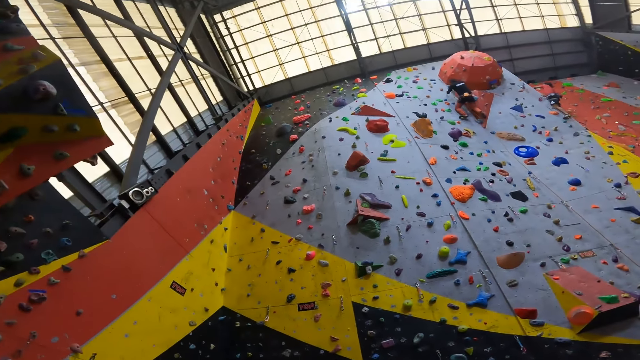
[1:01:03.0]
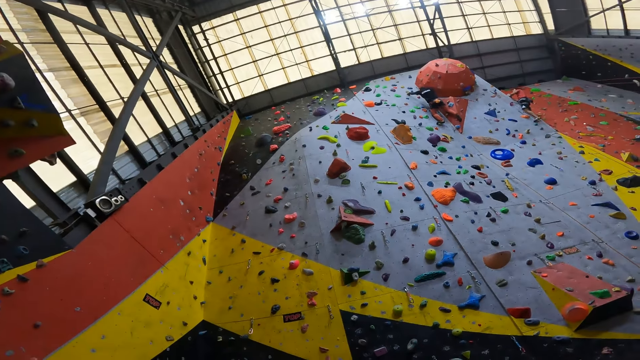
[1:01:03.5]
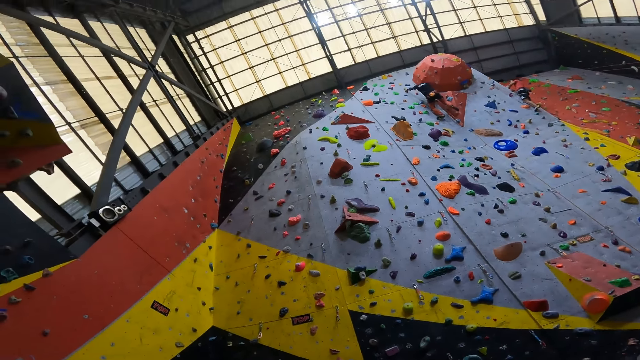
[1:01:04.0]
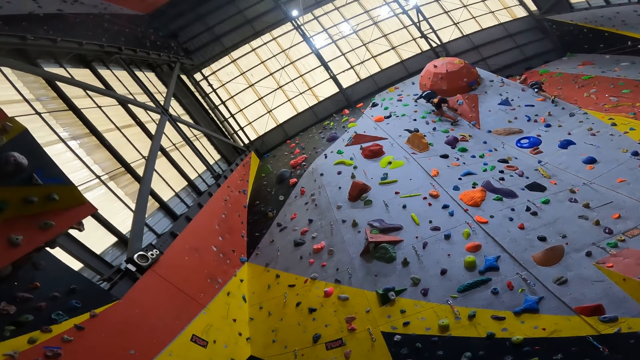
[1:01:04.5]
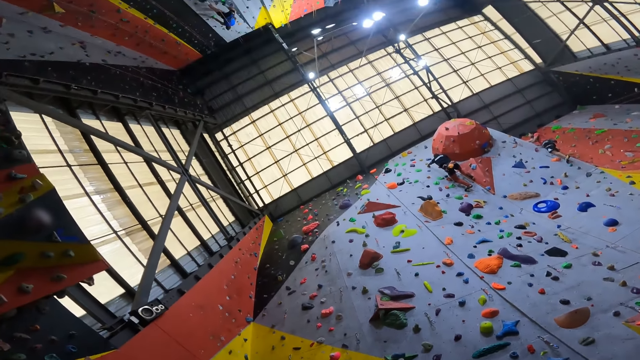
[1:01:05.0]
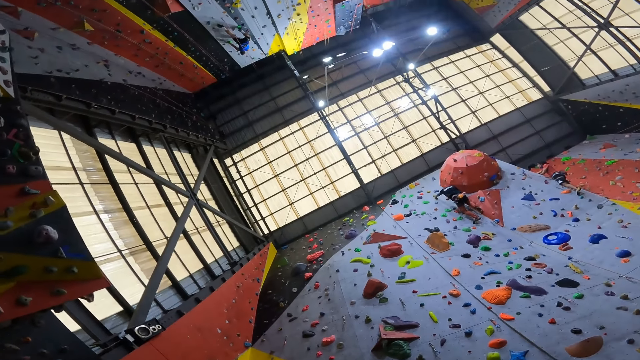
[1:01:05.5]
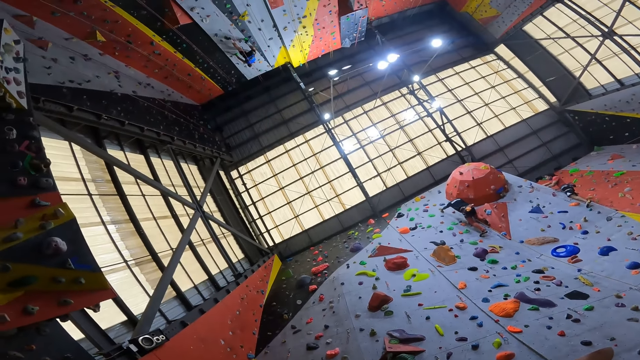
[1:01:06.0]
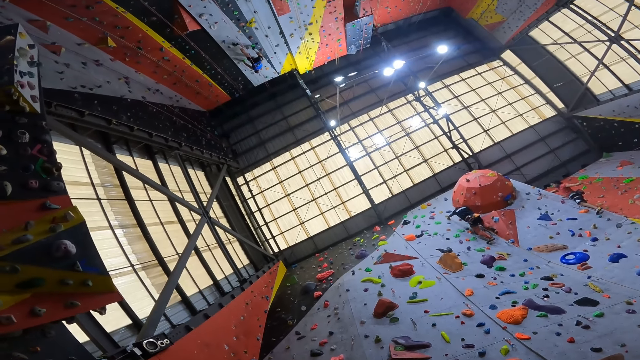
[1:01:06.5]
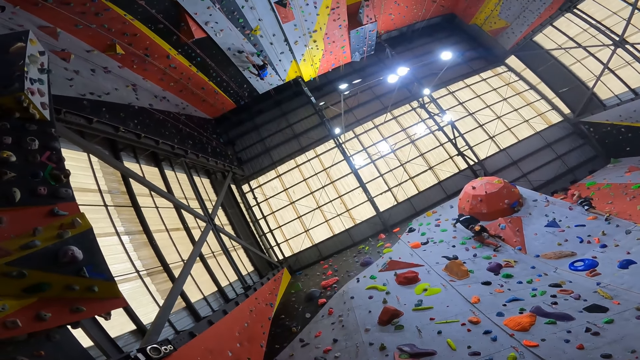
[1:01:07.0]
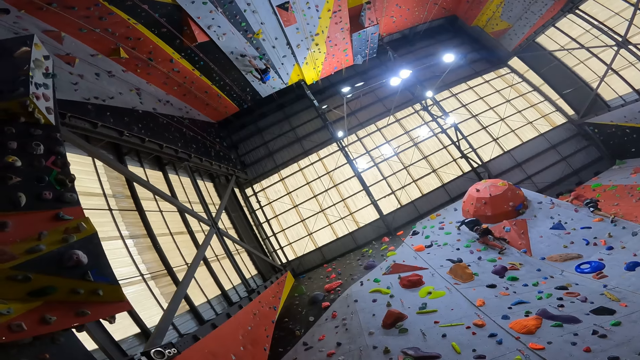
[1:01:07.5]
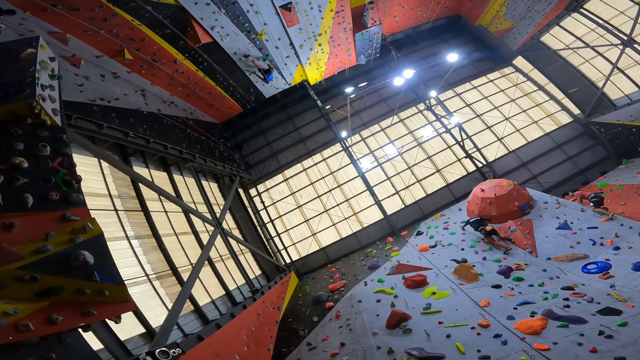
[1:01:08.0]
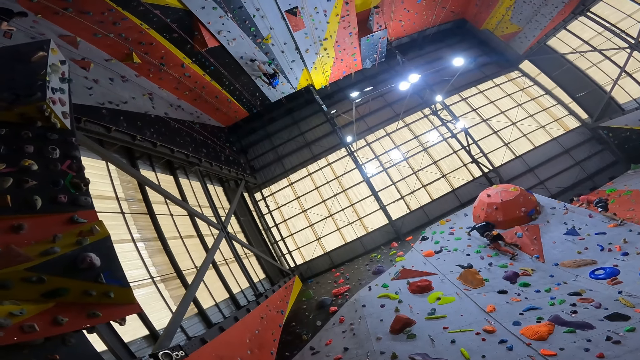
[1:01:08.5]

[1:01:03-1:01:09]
The camera wearer looks around in a bouldering room.

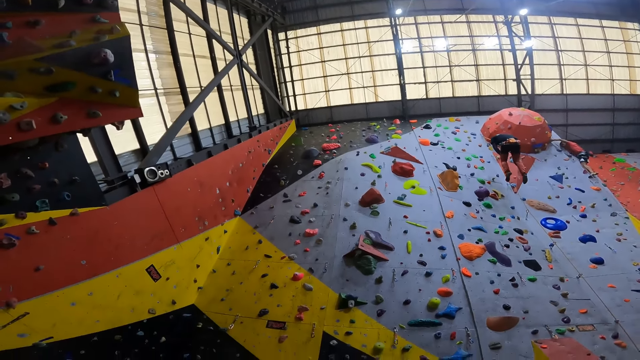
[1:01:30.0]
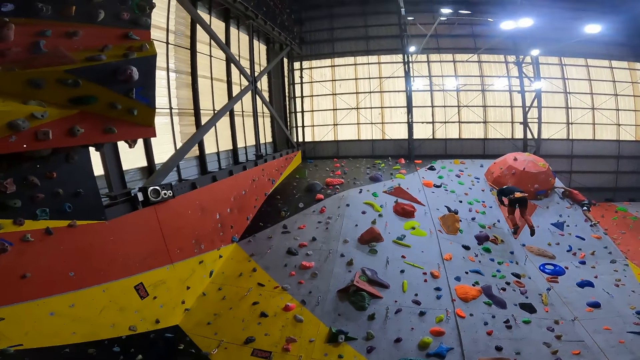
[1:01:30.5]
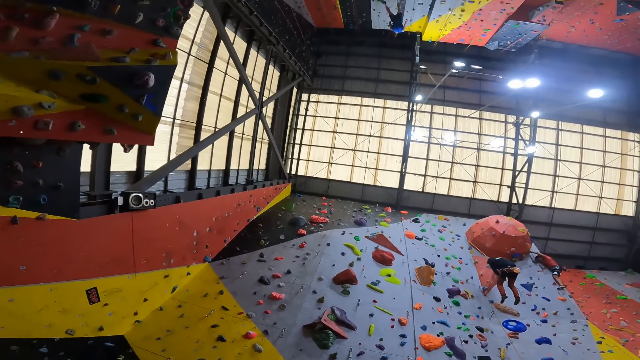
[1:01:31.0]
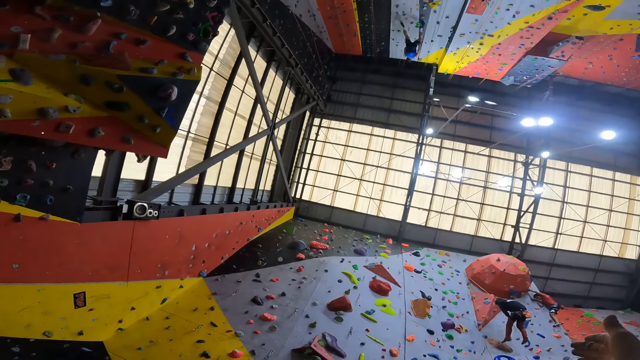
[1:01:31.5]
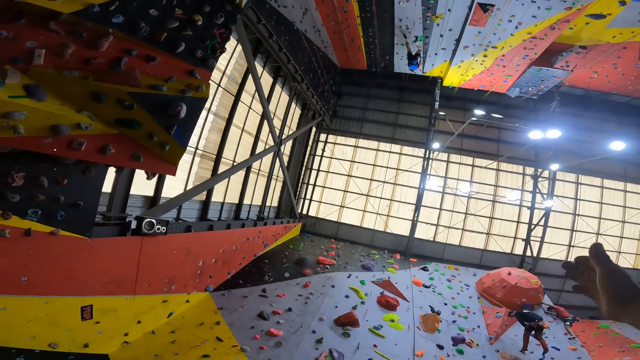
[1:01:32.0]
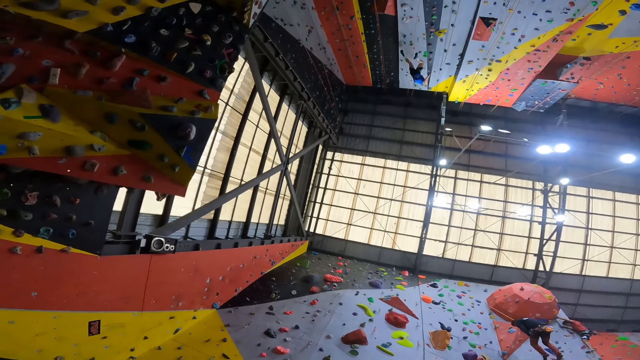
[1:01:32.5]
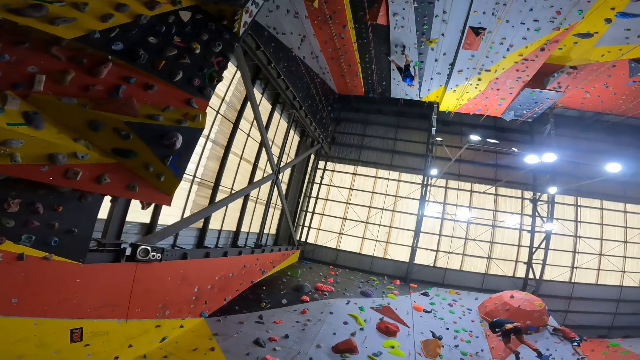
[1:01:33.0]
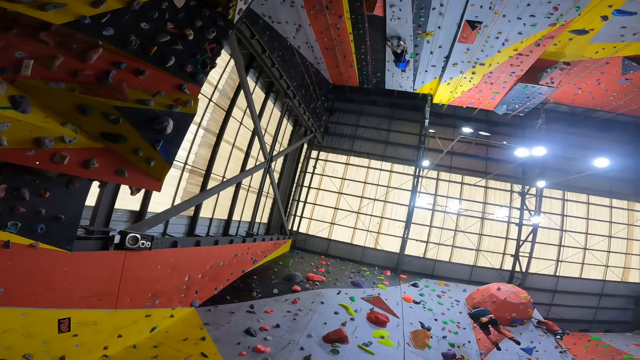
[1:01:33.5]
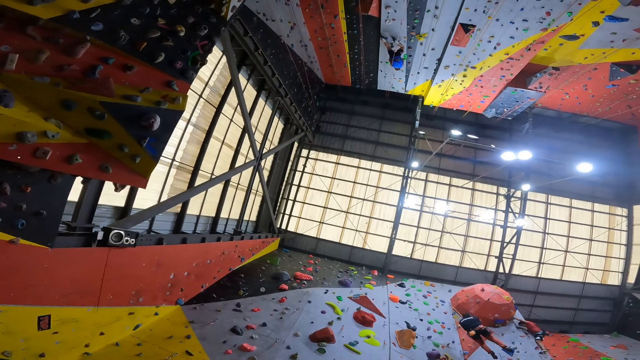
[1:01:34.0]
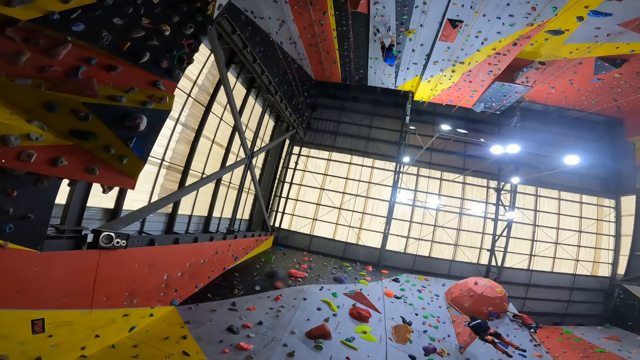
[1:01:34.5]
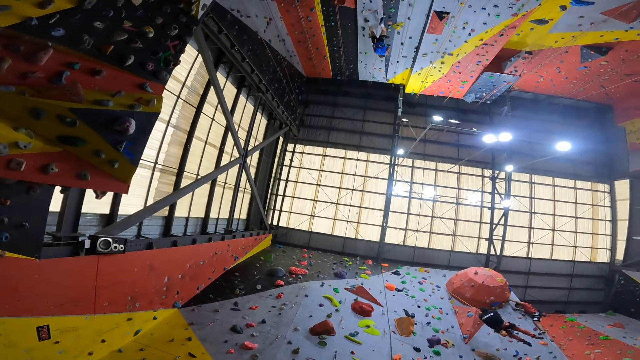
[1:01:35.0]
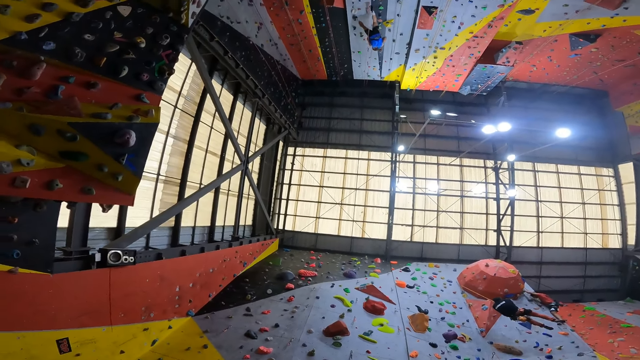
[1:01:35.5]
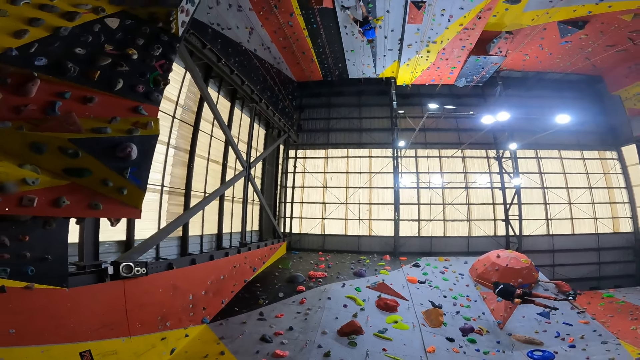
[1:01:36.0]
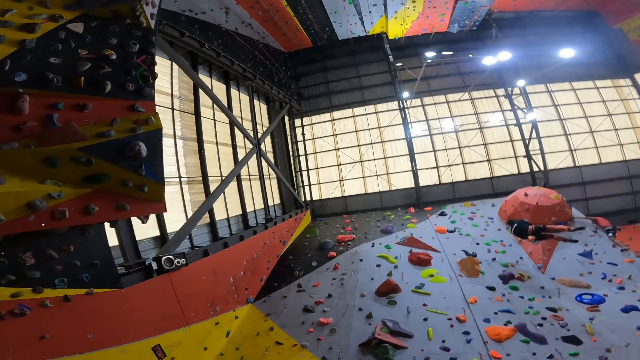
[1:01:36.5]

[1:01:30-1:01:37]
The camera wearer gestures with a hand.

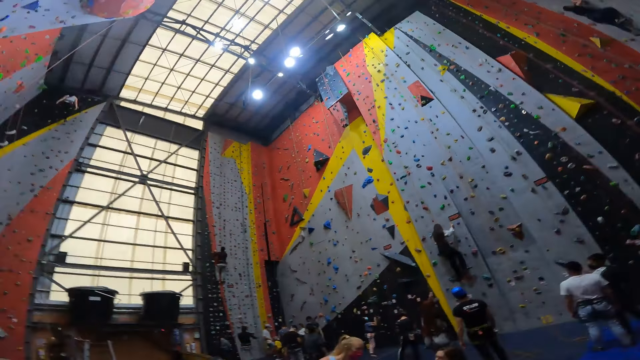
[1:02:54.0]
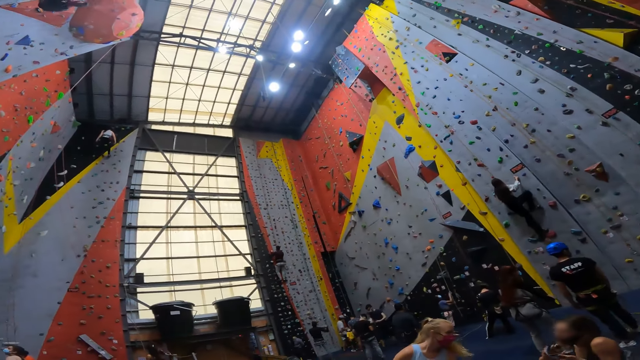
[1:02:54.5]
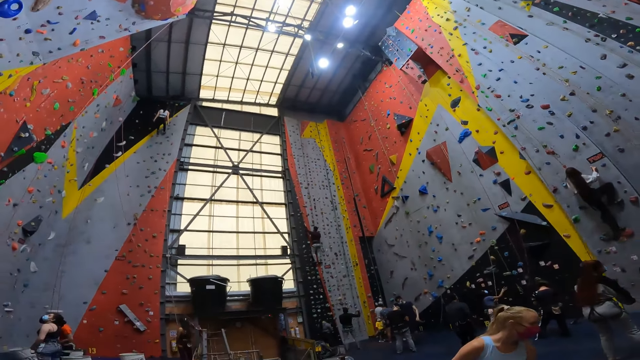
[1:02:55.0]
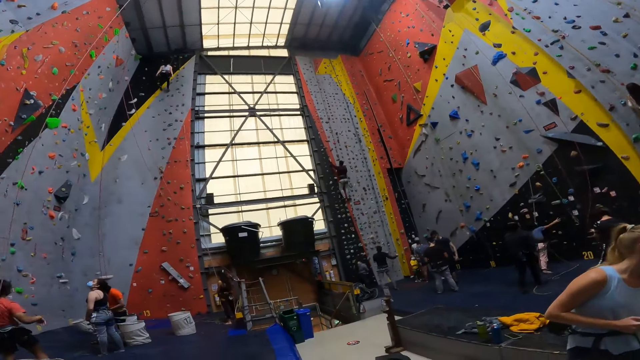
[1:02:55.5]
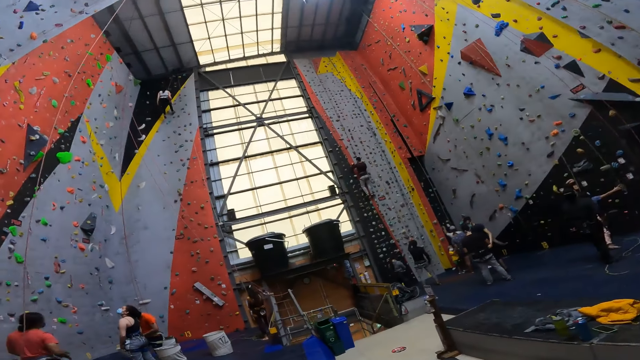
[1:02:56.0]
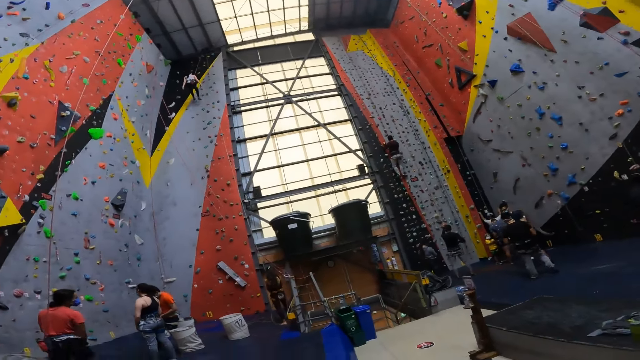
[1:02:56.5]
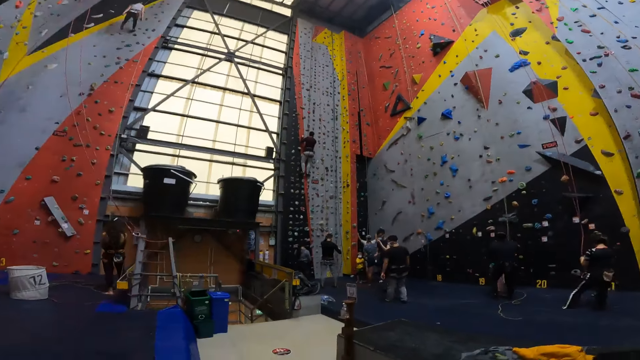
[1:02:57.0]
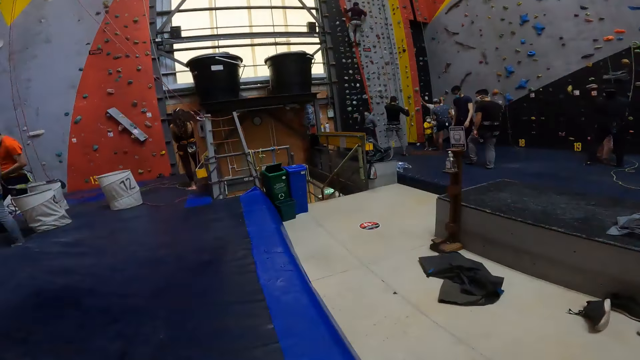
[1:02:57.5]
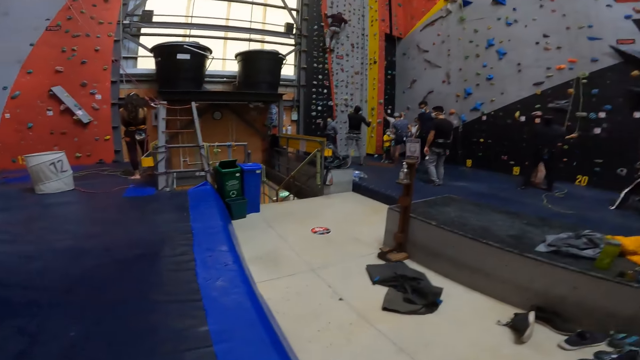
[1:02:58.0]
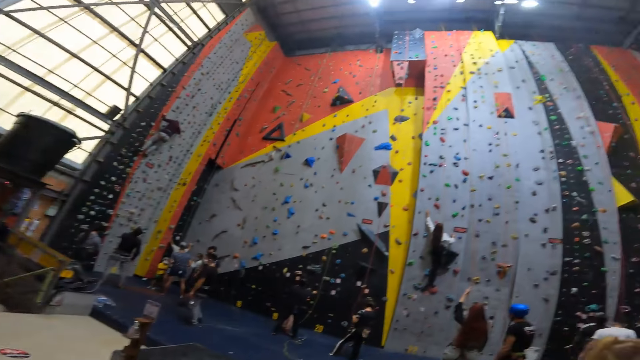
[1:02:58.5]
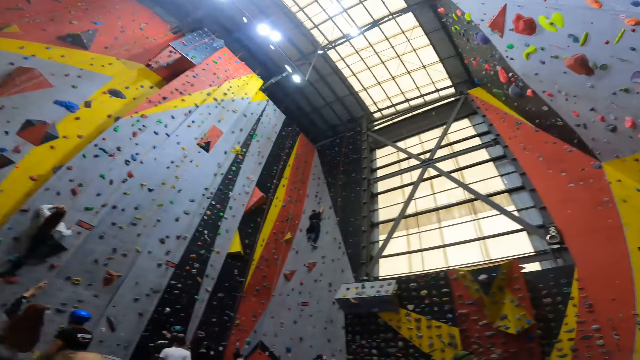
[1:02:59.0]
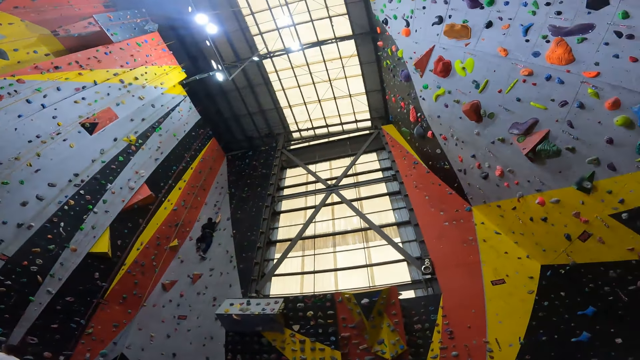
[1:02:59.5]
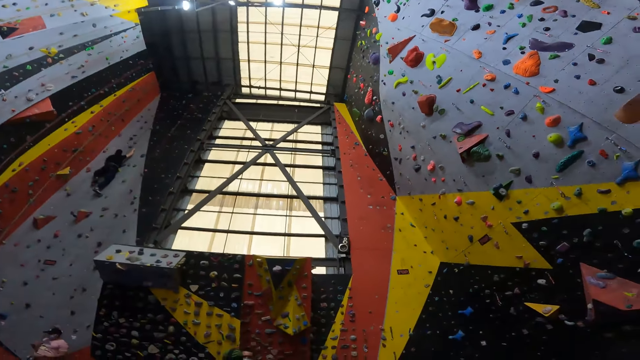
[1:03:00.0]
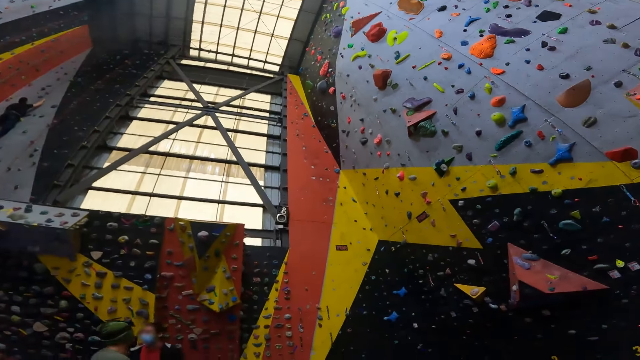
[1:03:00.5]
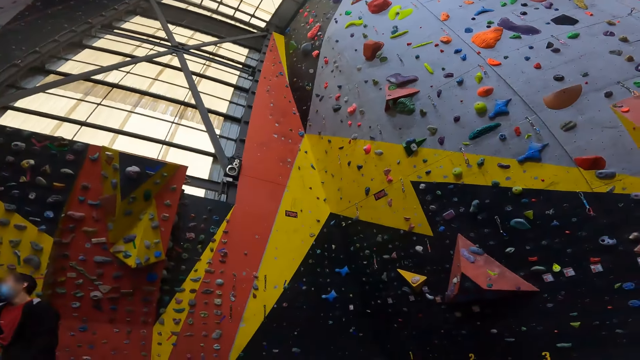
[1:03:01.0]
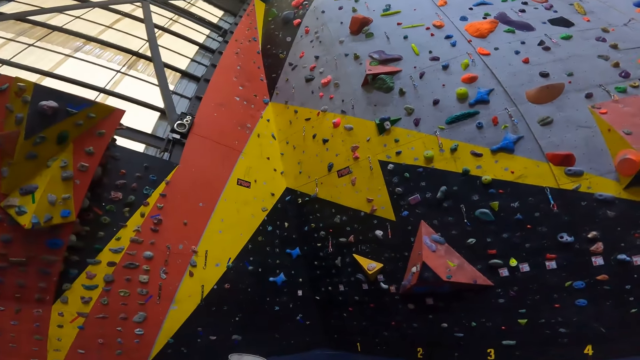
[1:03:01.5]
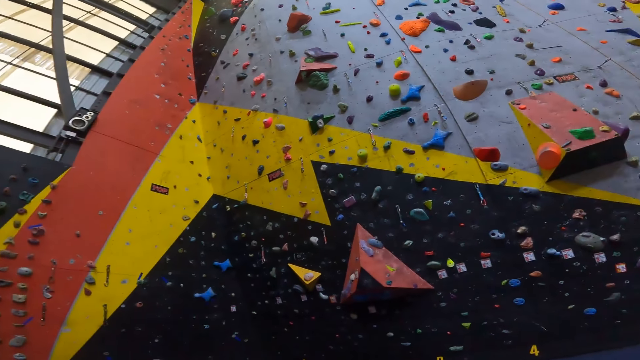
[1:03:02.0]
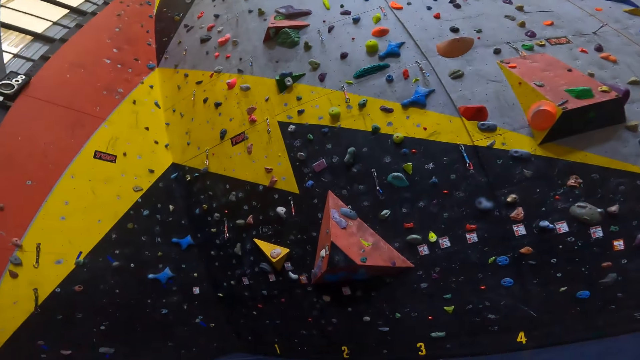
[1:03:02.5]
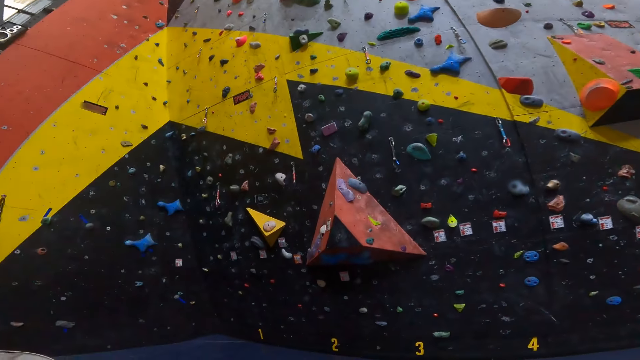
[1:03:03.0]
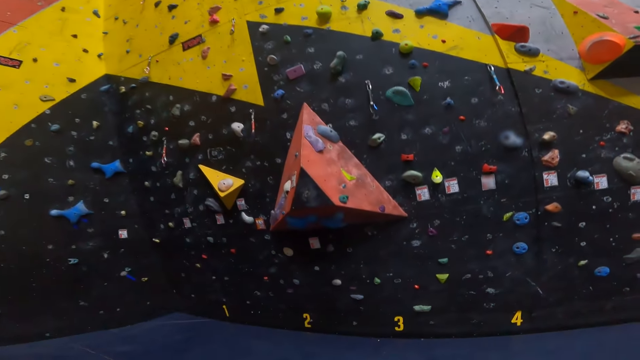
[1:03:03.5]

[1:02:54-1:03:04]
The camera wearer walks around in a bouldering room. They look around in the bouldering room. They walk around in the bouldering room.
